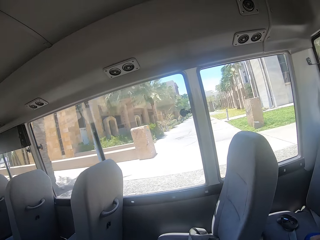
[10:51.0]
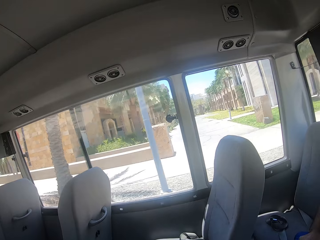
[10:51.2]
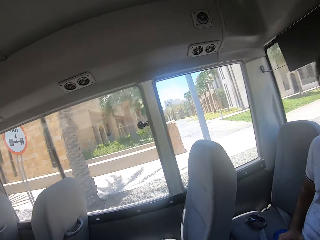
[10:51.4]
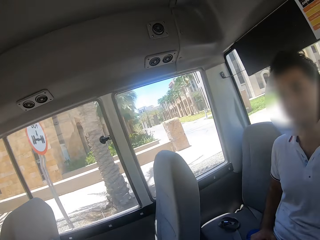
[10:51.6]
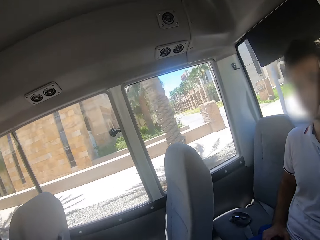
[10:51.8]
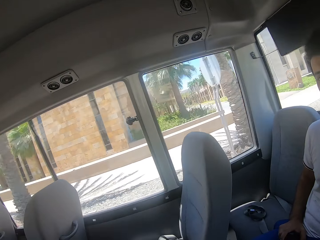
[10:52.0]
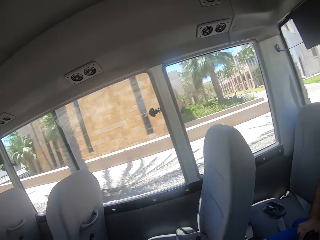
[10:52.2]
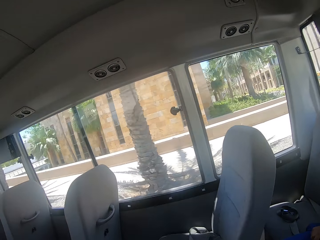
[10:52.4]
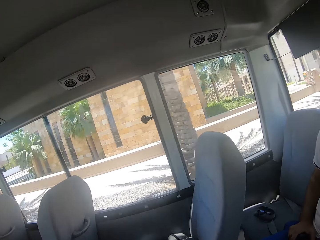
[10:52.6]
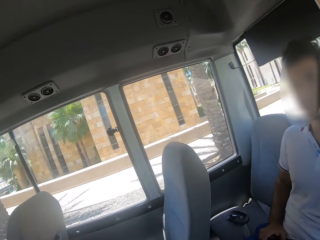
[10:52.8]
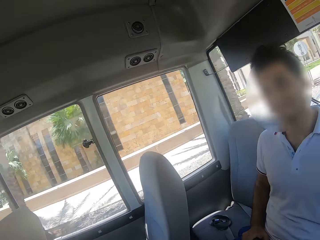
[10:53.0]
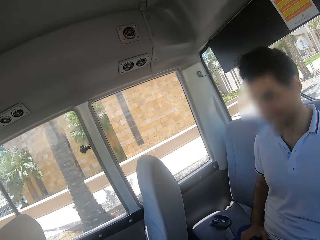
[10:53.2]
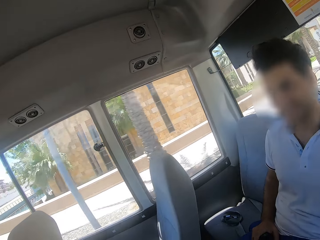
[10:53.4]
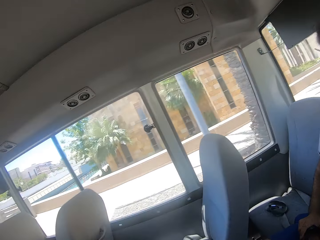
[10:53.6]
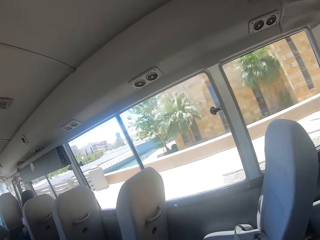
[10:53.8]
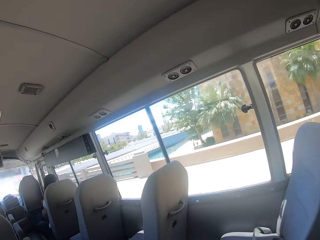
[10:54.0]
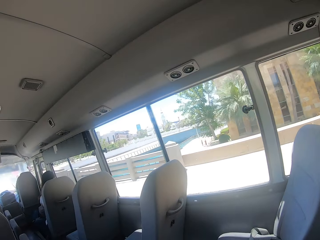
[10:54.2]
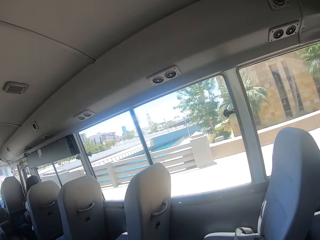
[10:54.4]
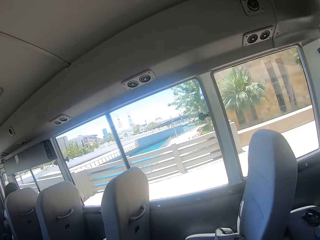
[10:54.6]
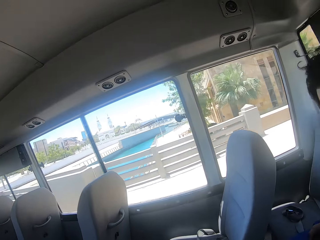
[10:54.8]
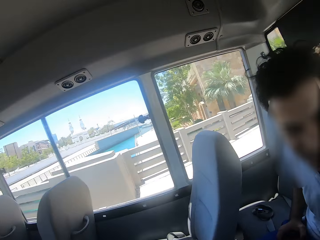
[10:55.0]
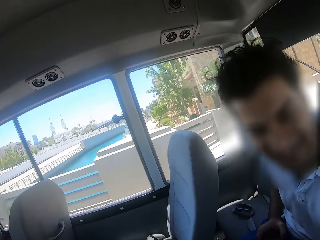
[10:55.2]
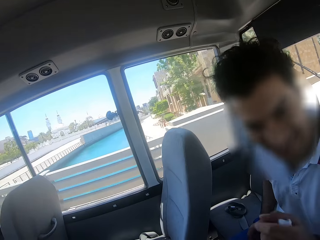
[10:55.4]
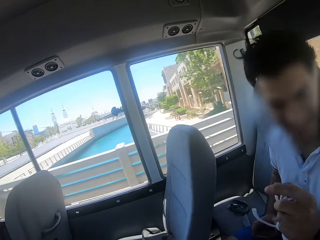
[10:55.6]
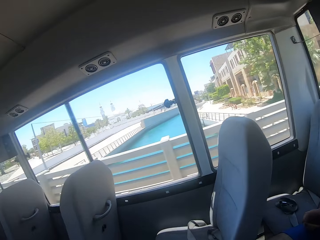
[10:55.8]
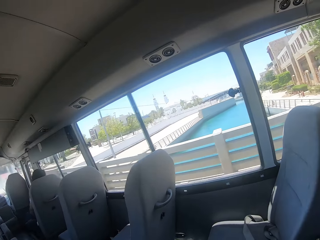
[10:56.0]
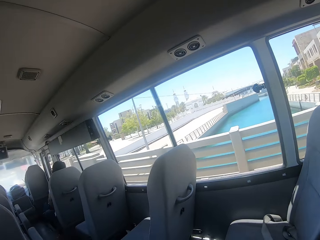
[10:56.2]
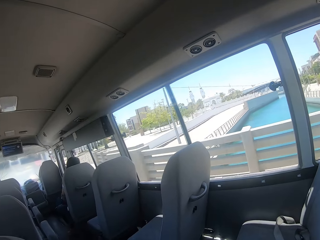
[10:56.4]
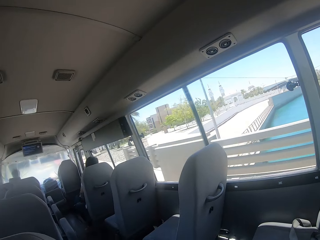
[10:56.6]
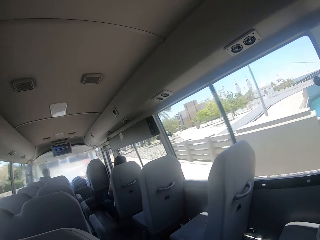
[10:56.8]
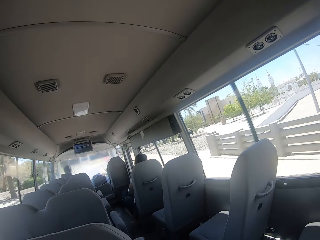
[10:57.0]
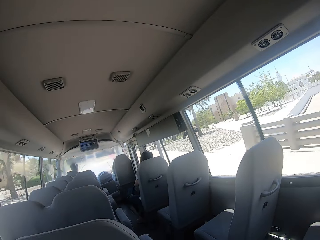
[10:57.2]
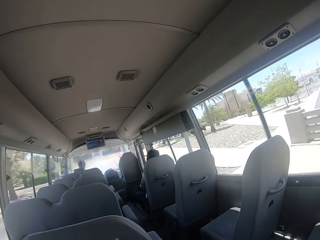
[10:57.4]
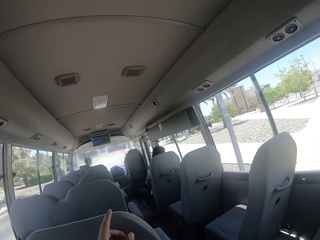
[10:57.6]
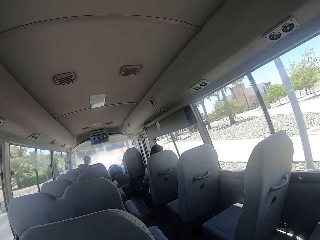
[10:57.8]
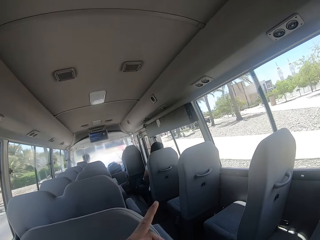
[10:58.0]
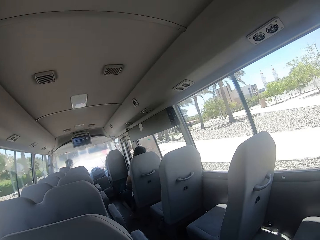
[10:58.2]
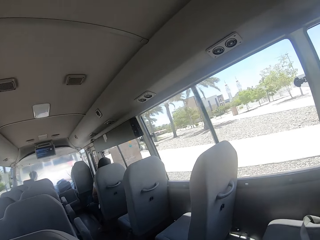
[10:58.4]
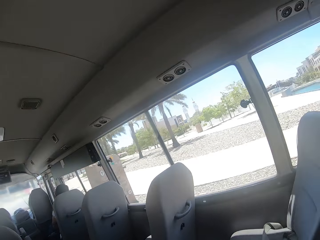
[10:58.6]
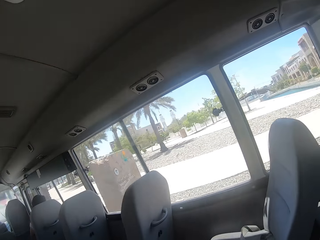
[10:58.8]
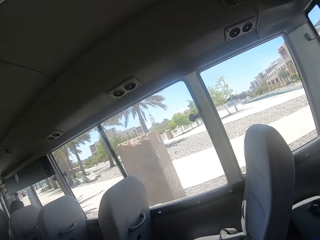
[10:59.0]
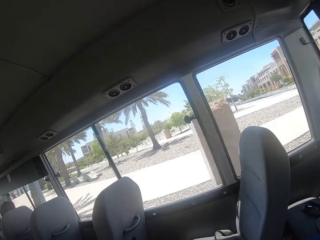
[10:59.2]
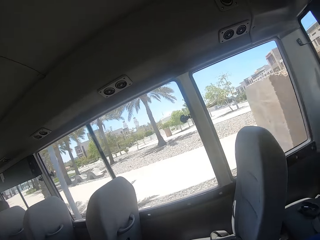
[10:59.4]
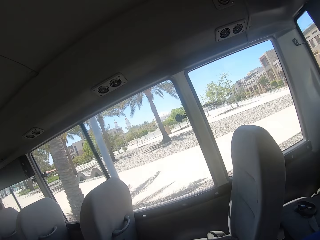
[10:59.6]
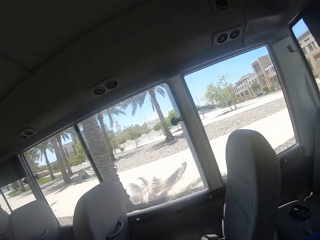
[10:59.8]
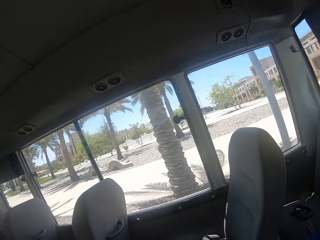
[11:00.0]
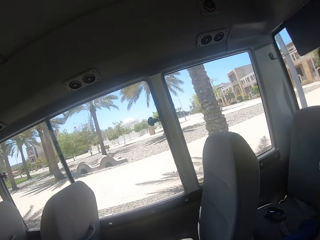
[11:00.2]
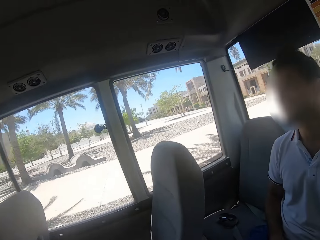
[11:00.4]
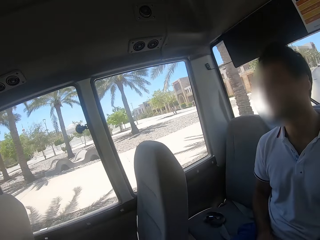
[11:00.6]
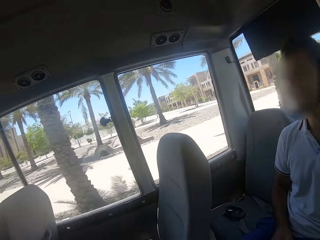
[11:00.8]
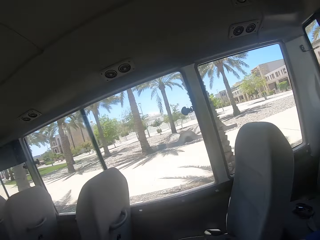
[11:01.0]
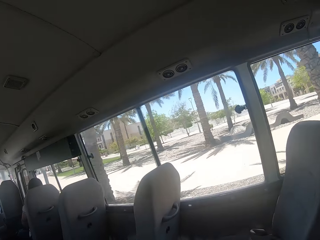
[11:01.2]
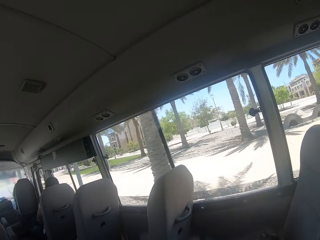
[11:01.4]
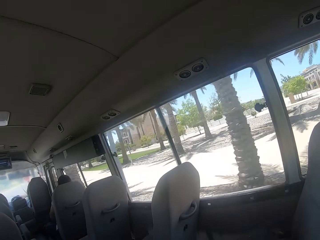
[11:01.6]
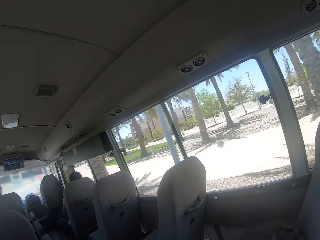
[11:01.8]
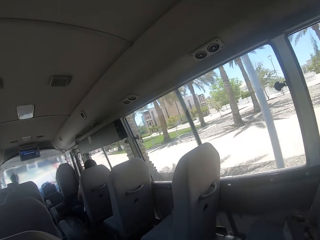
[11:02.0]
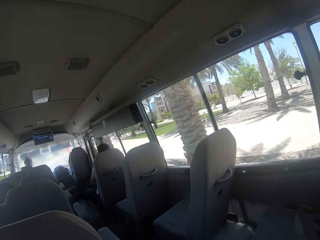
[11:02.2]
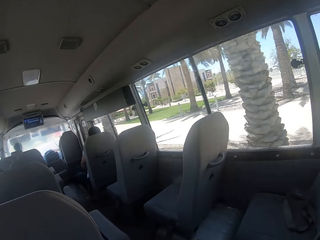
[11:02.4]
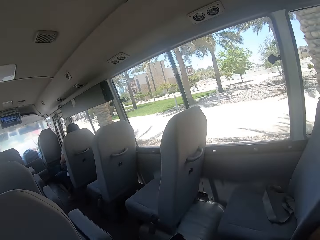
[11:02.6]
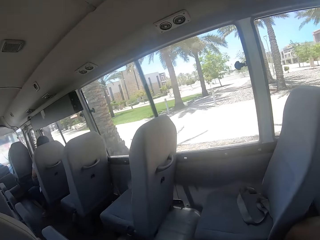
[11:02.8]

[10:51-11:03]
The camera wearer dialogues with a man. They sit in the bus. They do the hand gesture. They dialogue with the man.

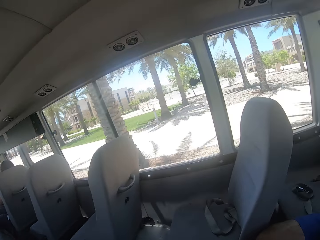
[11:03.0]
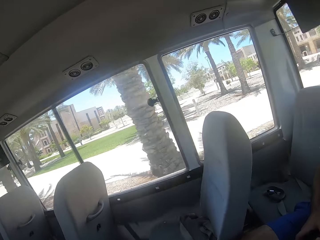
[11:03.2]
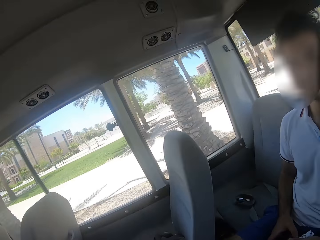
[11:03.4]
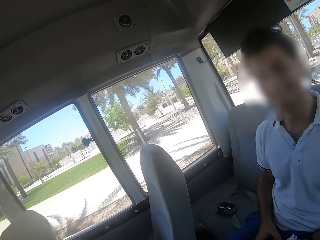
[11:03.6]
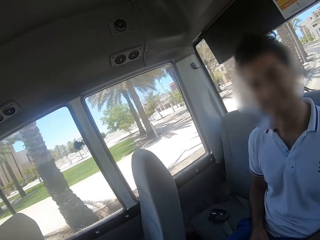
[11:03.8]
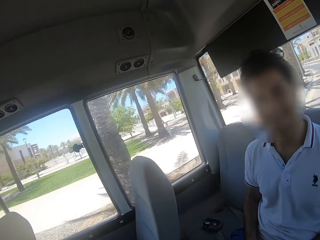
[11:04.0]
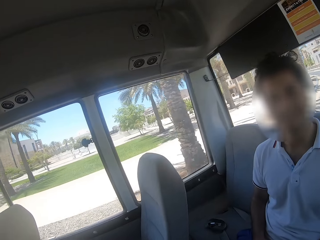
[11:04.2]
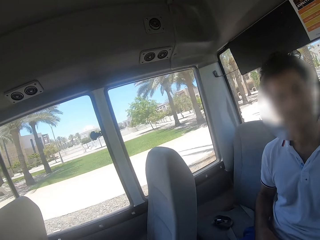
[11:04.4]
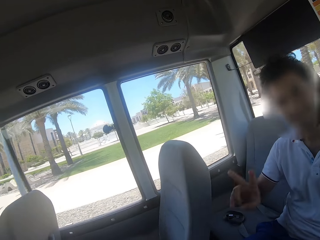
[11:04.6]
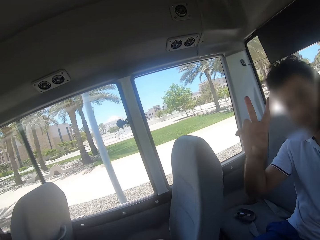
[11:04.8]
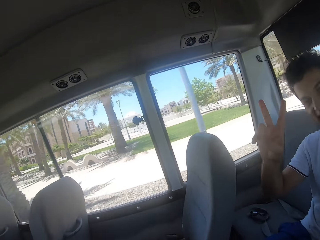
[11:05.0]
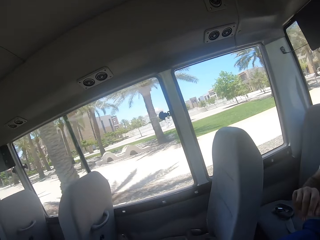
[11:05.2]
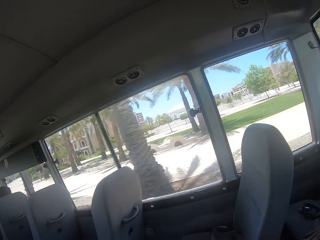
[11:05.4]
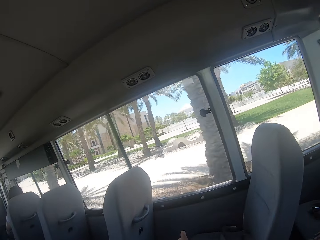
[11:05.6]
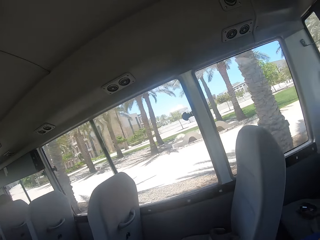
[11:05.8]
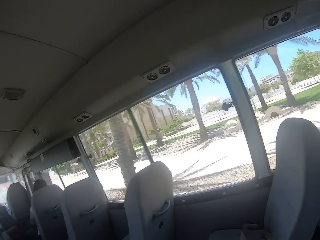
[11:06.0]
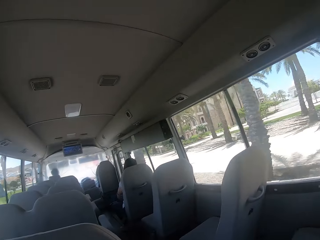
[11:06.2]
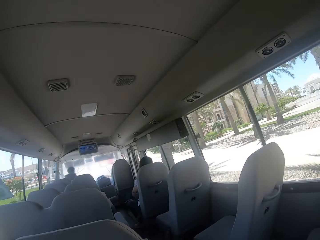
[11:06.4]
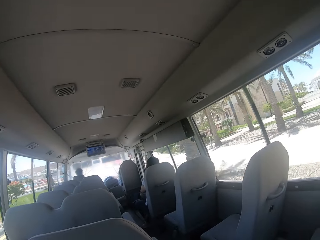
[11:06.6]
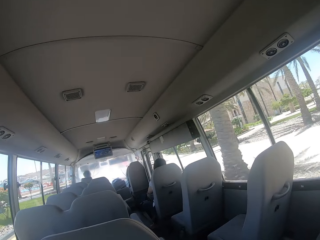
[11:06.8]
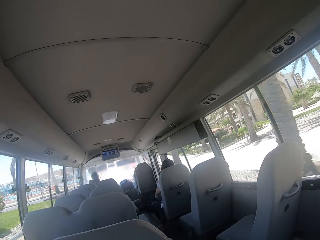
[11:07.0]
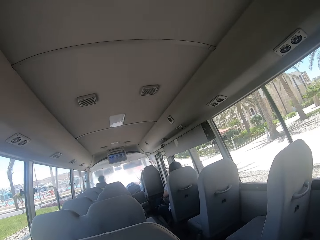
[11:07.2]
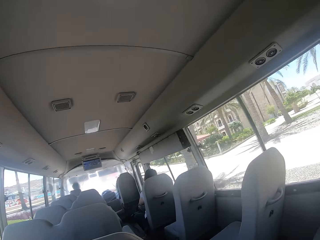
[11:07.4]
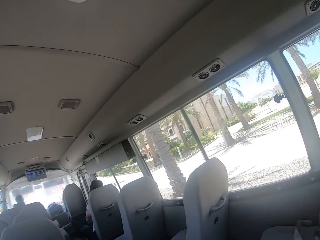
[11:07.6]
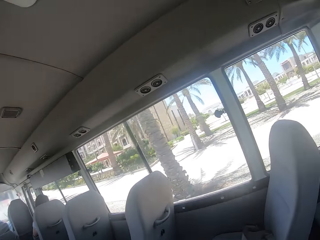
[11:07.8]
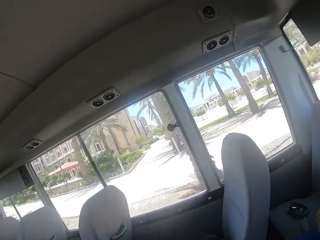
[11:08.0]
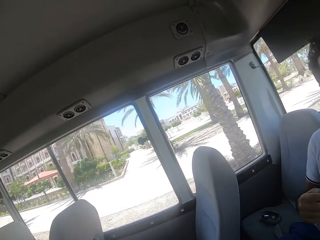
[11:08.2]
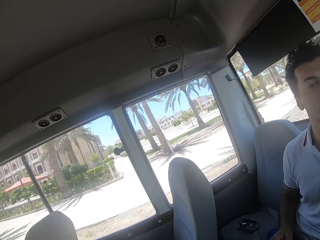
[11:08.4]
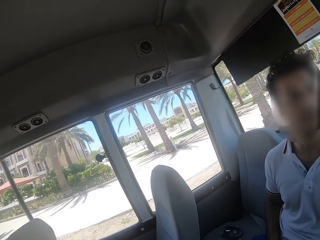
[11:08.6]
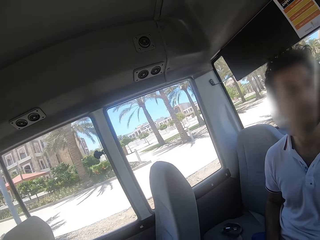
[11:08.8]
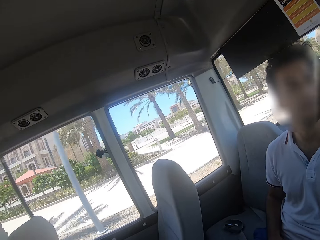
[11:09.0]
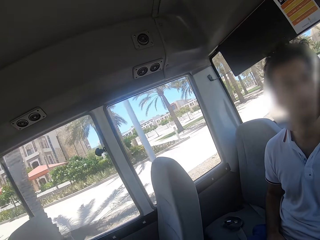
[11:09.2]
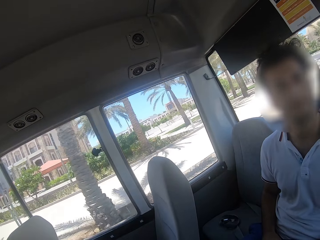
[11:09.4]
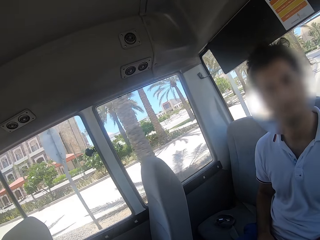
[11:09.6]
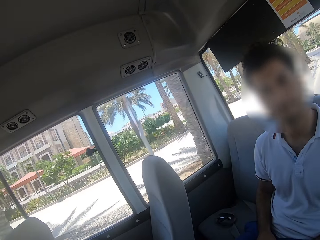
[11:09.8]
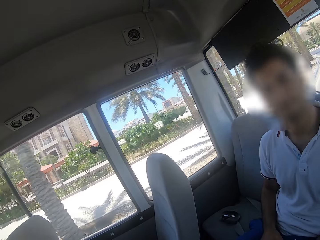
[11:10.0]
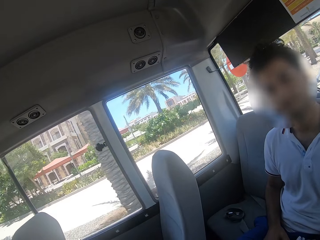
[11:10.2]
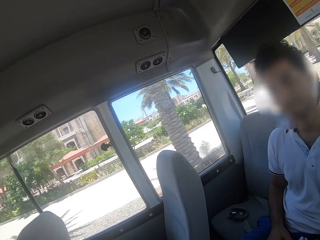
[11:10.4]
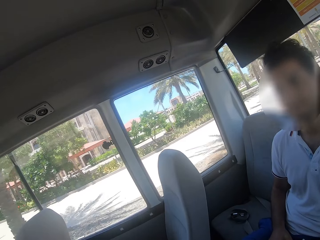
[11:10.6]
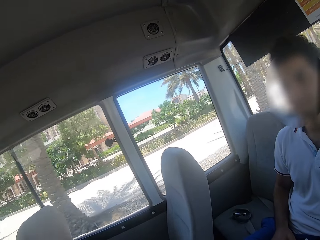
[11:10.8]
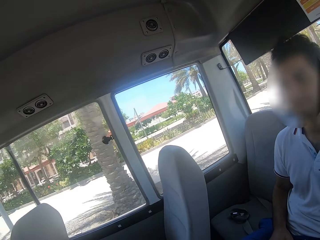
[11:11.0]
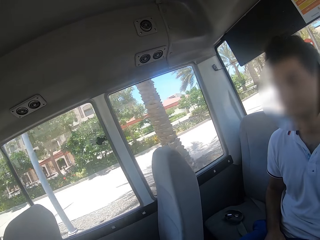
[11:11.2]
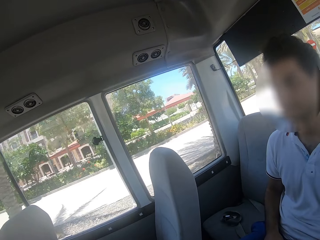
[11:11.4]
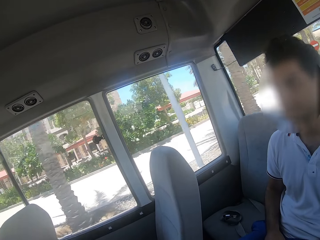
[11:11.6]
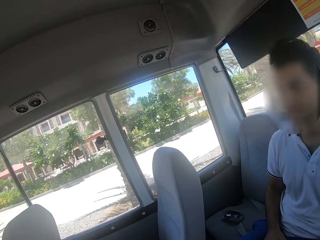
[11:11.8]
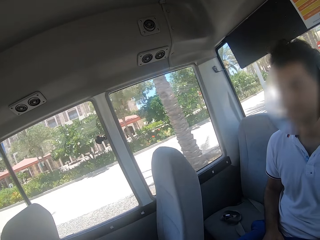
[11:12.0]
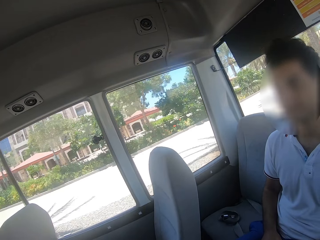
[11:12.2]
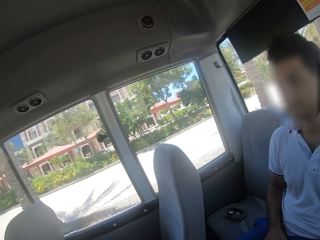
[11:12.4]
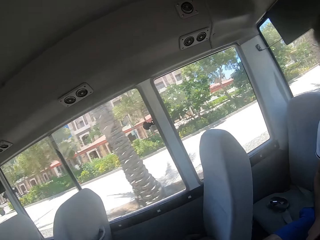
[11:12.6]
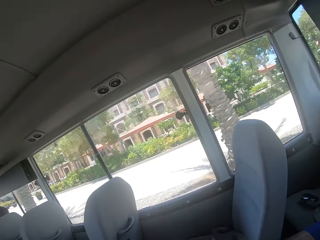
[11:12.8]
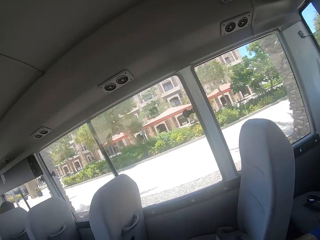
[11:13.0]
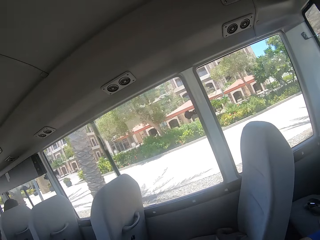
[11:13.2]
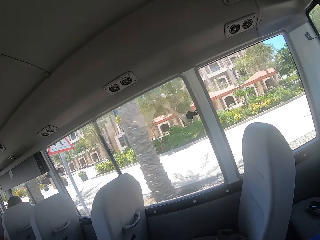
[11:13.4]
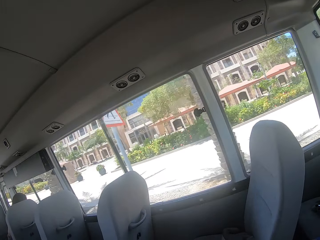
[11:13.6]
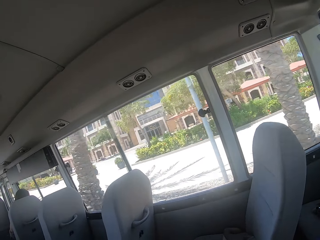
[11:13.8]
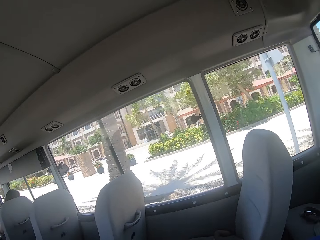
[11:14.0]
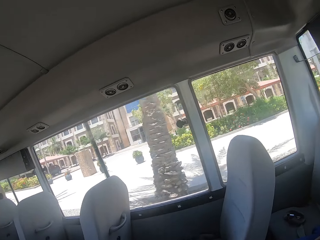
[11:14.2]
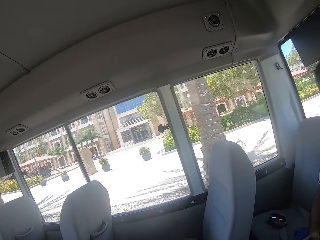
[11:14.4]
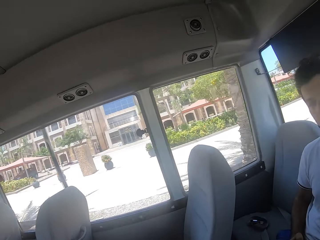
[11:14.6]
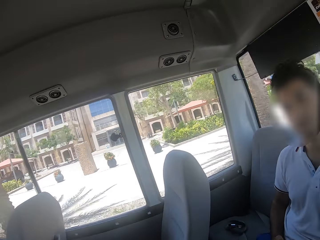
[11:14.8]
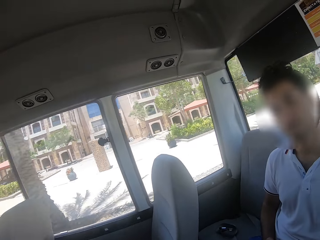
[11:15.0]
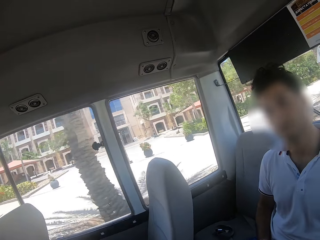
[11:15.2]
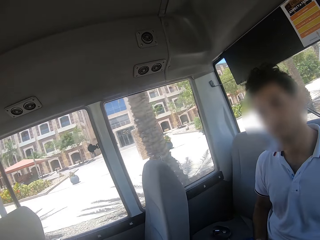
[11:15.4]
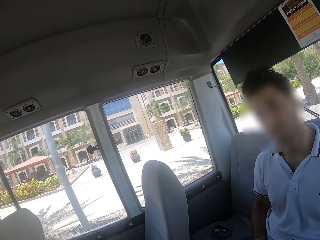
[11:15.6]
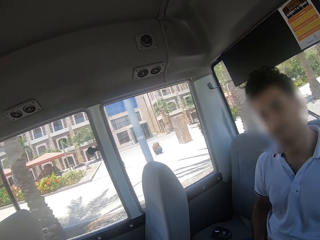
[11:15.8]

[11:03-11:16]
A man does the hand gesture. The camera wearer sits in the bus. They dialogue with the man.
